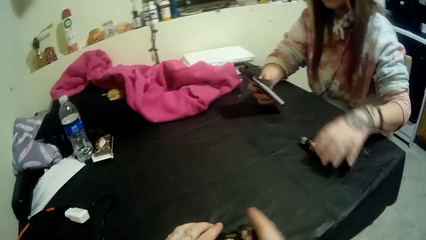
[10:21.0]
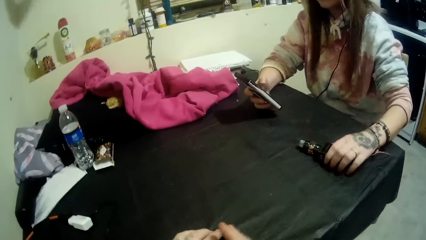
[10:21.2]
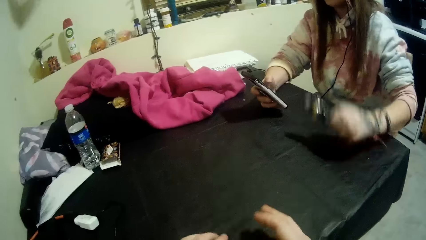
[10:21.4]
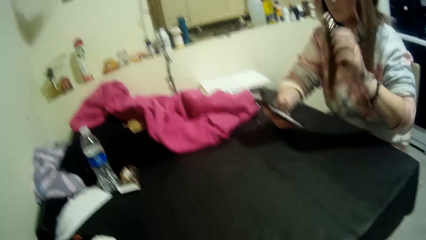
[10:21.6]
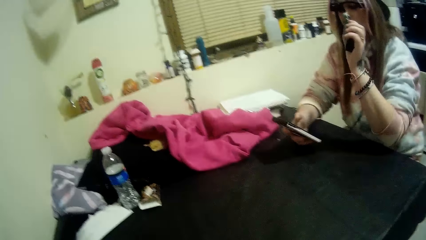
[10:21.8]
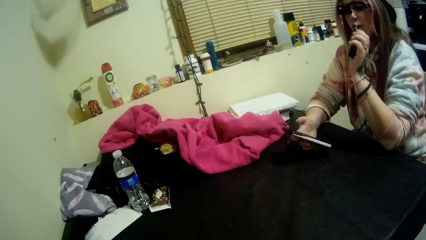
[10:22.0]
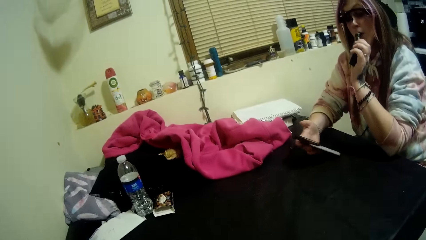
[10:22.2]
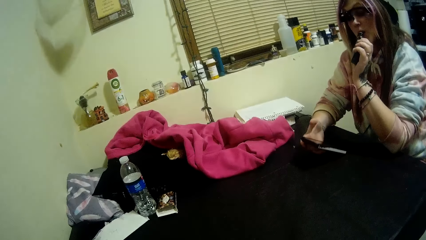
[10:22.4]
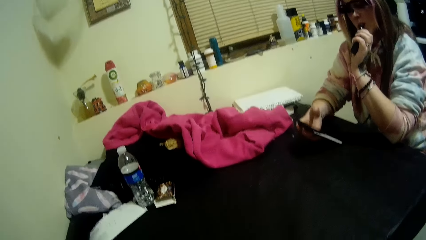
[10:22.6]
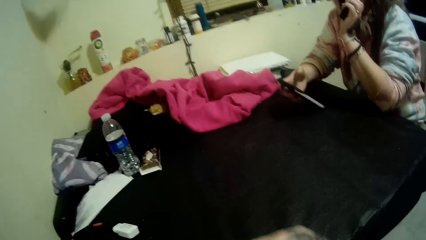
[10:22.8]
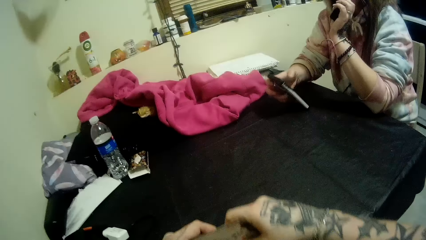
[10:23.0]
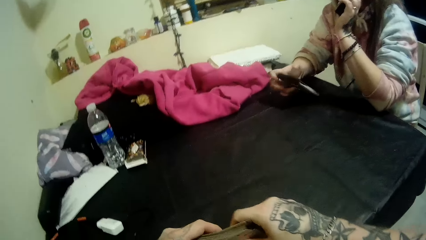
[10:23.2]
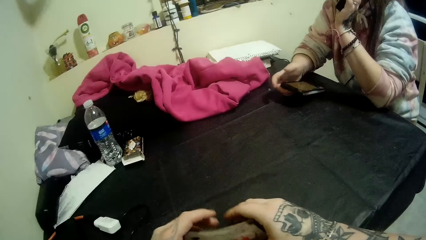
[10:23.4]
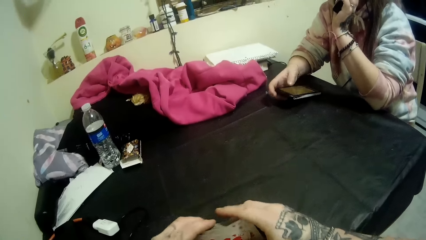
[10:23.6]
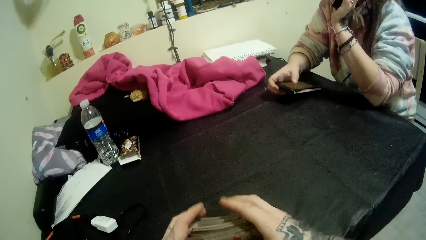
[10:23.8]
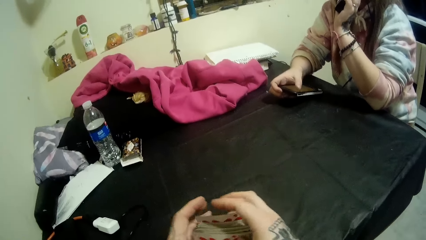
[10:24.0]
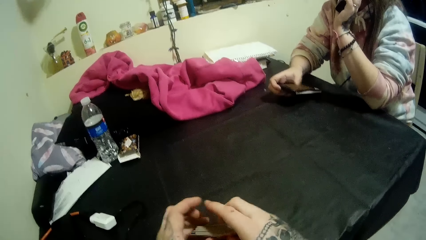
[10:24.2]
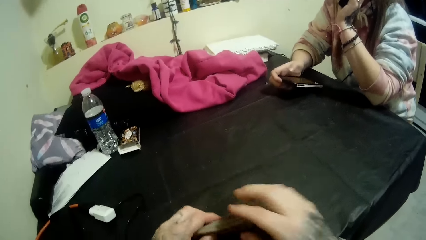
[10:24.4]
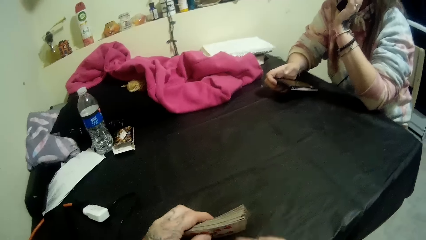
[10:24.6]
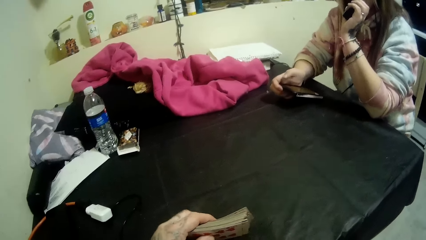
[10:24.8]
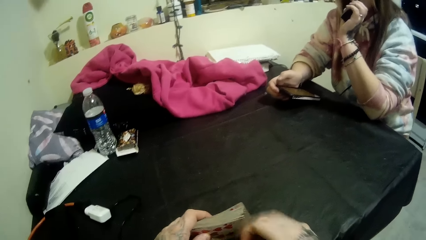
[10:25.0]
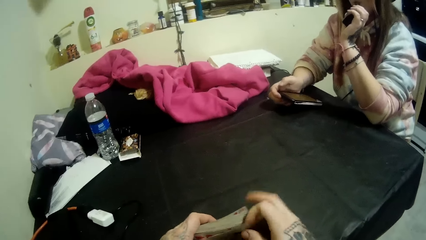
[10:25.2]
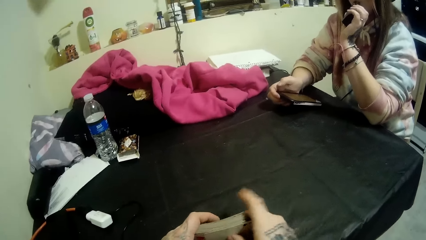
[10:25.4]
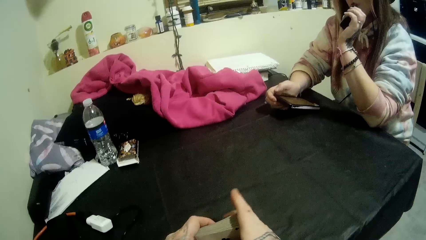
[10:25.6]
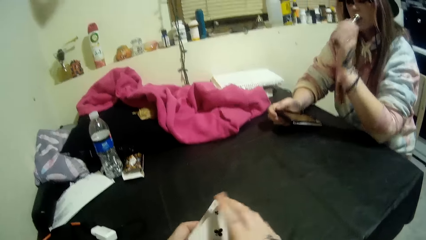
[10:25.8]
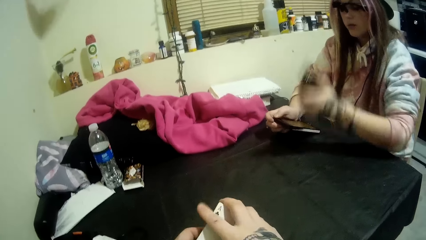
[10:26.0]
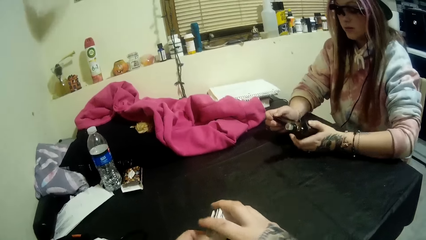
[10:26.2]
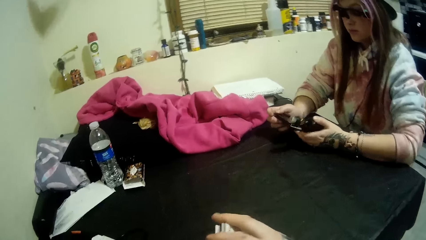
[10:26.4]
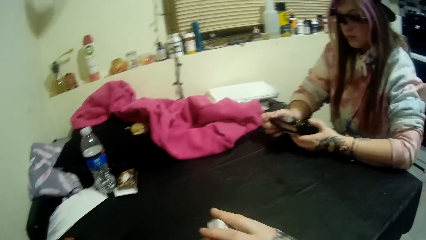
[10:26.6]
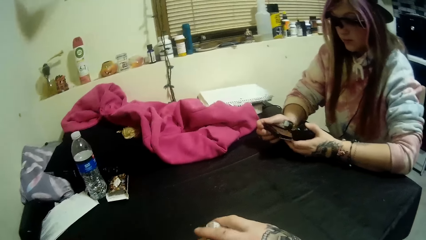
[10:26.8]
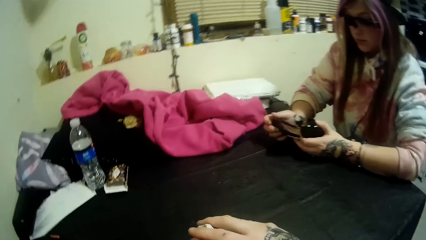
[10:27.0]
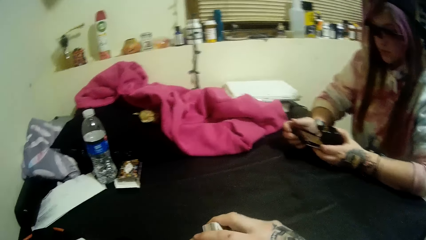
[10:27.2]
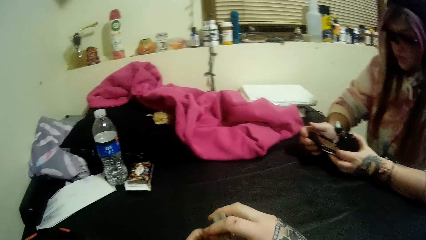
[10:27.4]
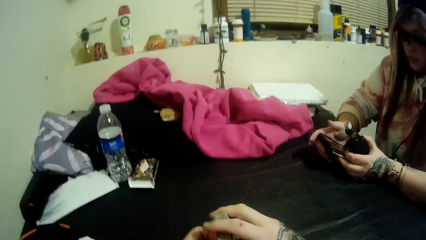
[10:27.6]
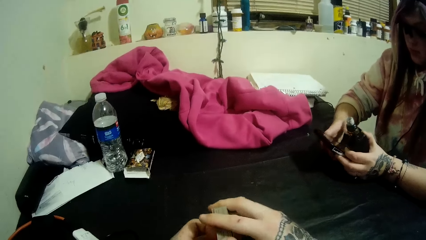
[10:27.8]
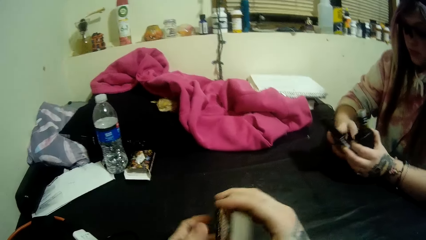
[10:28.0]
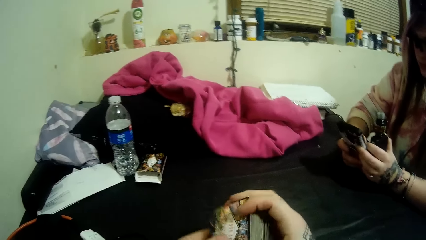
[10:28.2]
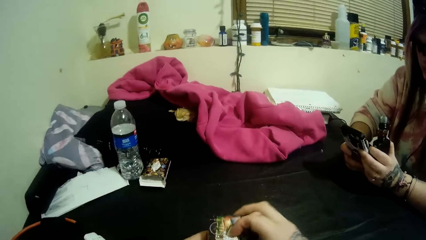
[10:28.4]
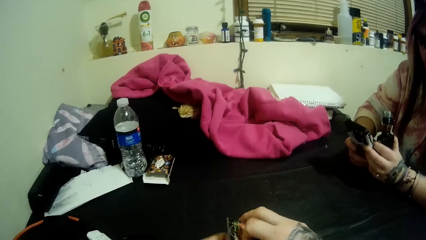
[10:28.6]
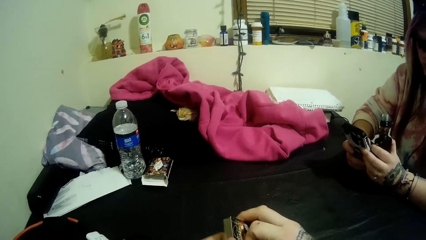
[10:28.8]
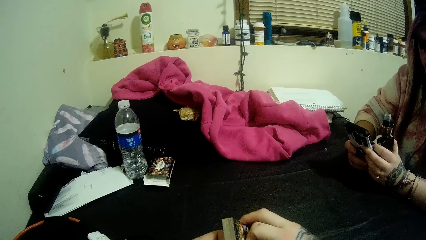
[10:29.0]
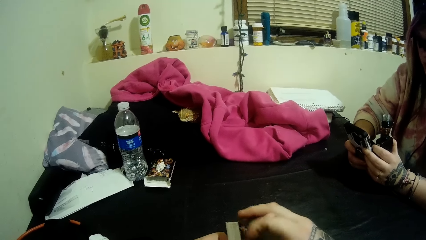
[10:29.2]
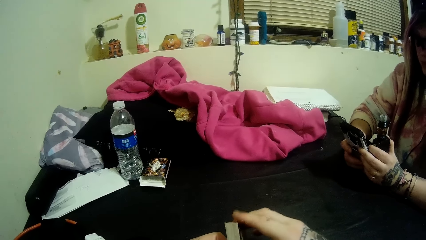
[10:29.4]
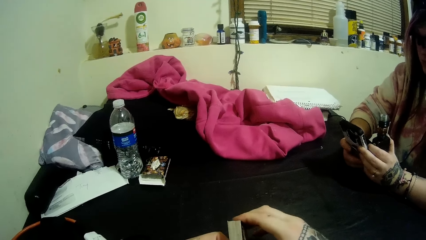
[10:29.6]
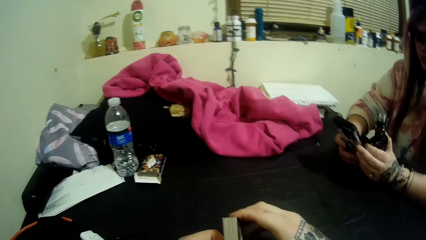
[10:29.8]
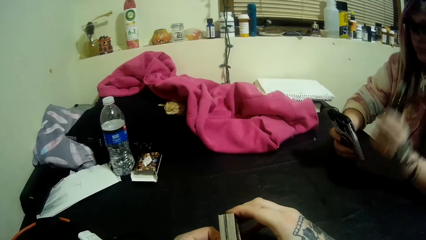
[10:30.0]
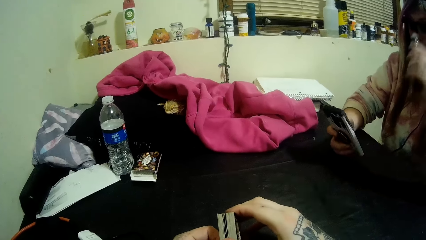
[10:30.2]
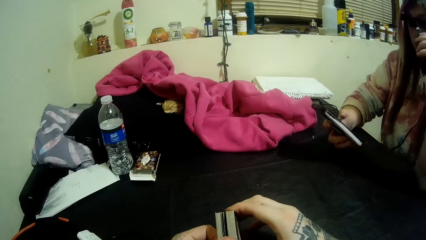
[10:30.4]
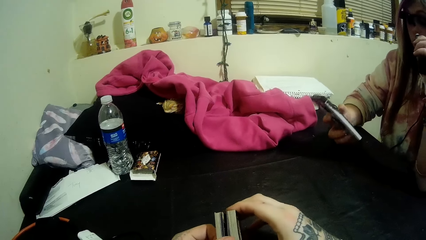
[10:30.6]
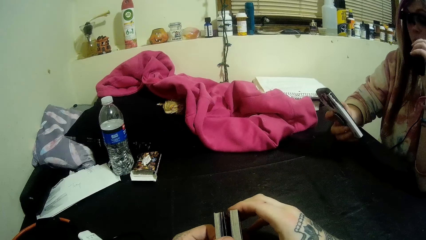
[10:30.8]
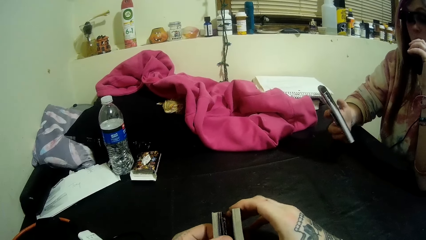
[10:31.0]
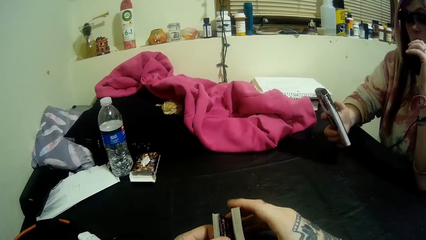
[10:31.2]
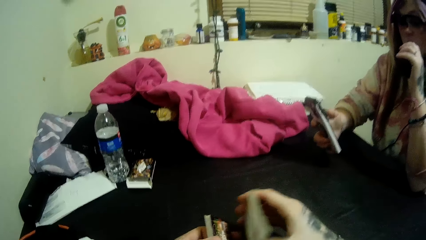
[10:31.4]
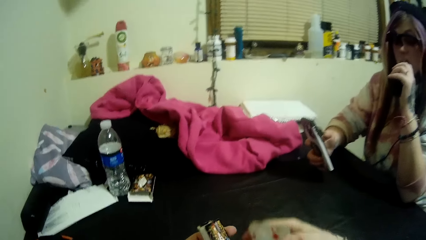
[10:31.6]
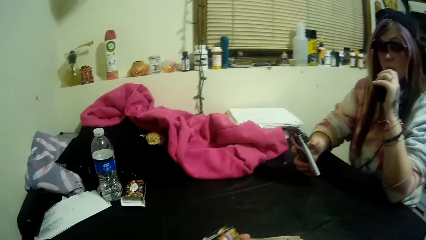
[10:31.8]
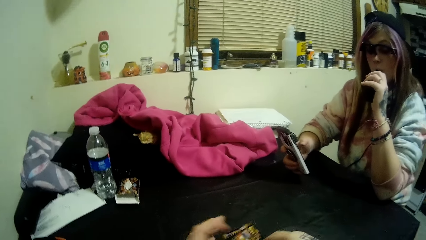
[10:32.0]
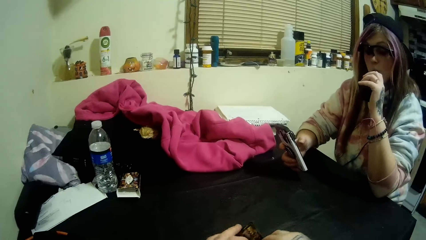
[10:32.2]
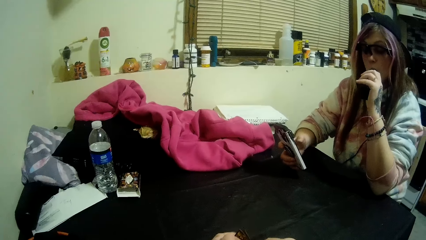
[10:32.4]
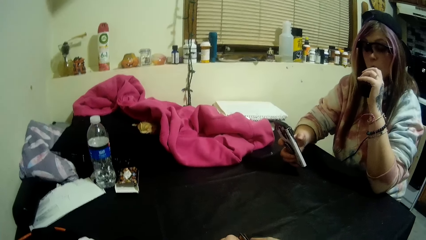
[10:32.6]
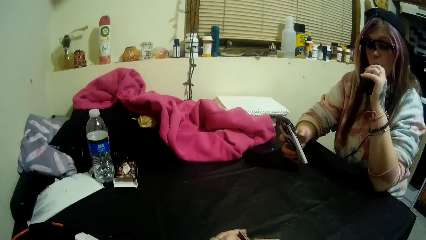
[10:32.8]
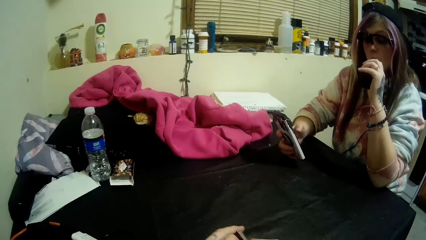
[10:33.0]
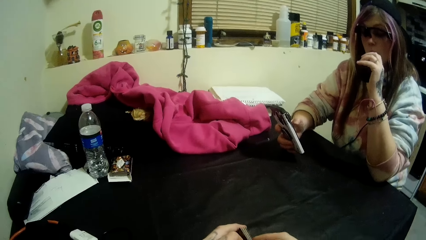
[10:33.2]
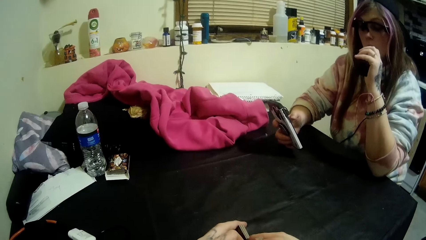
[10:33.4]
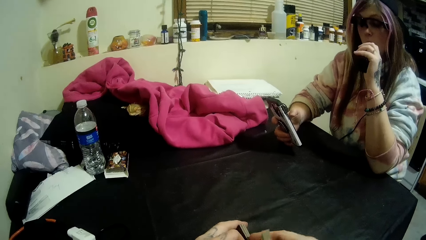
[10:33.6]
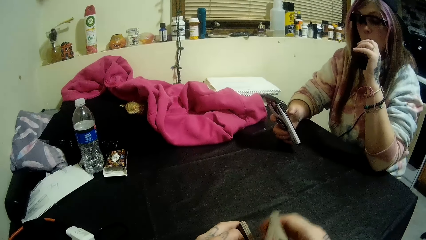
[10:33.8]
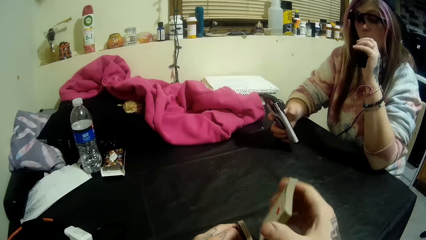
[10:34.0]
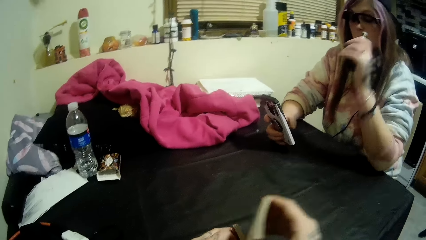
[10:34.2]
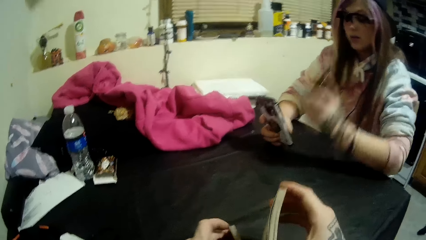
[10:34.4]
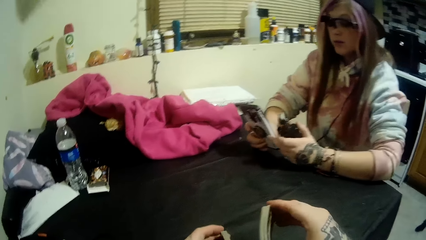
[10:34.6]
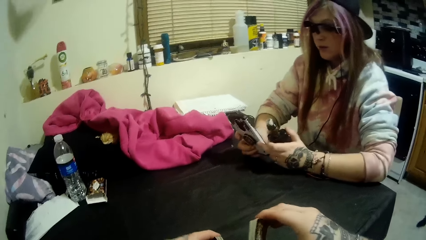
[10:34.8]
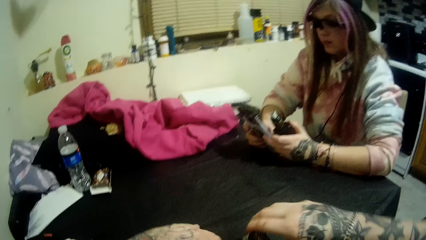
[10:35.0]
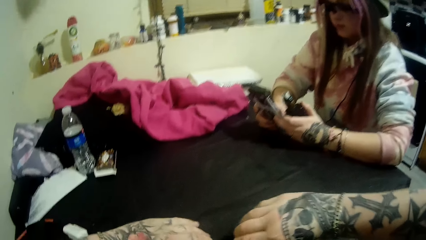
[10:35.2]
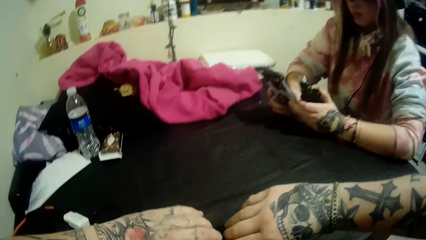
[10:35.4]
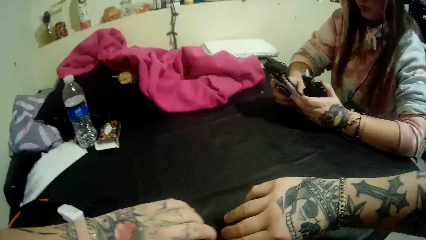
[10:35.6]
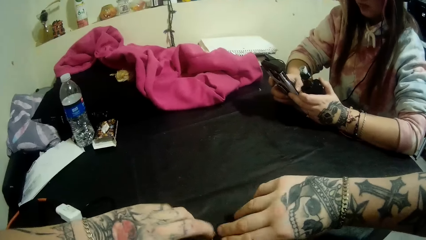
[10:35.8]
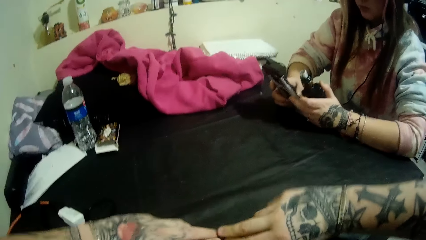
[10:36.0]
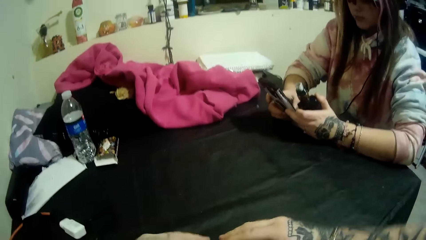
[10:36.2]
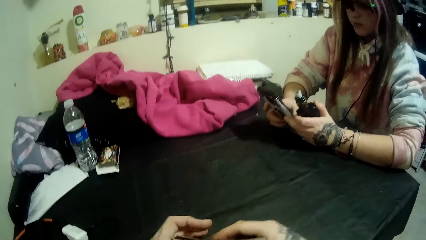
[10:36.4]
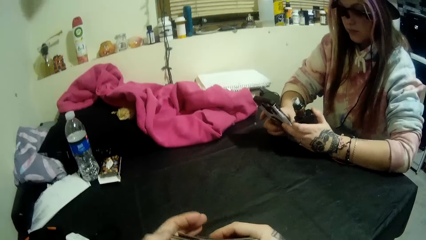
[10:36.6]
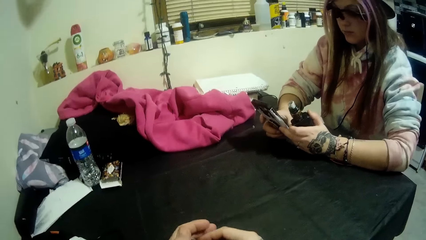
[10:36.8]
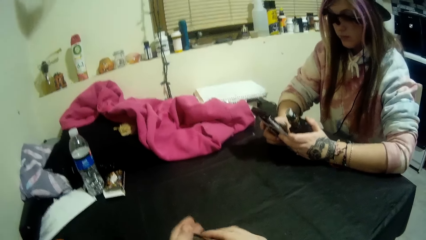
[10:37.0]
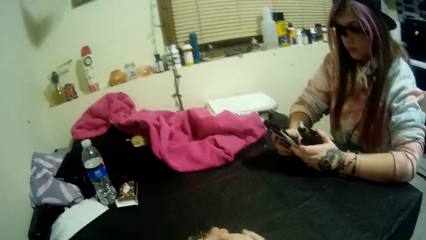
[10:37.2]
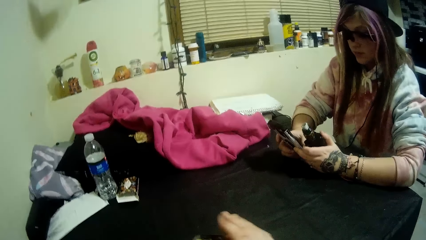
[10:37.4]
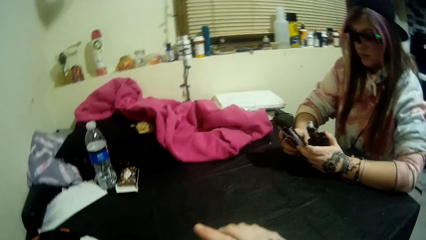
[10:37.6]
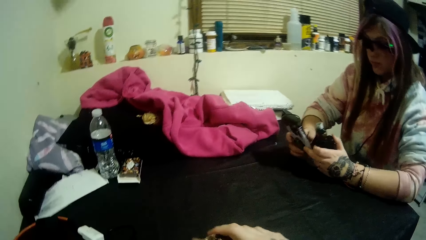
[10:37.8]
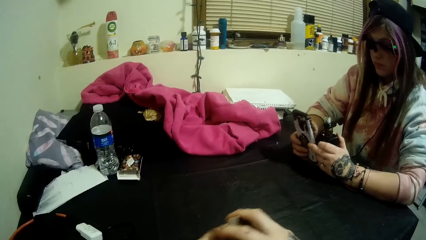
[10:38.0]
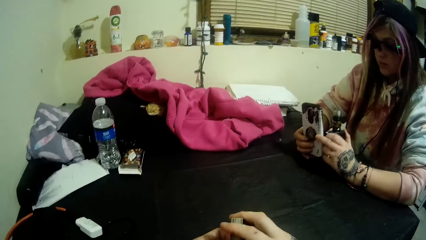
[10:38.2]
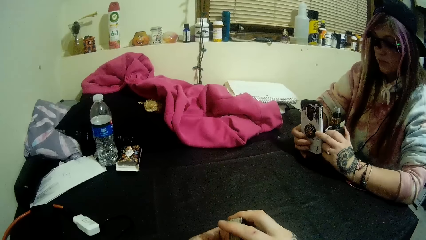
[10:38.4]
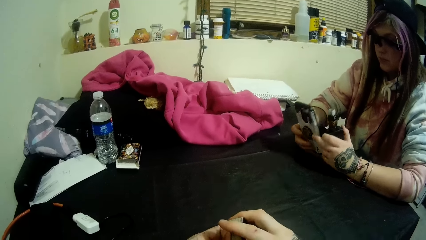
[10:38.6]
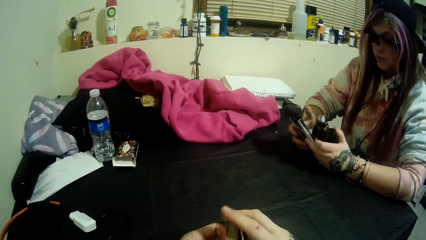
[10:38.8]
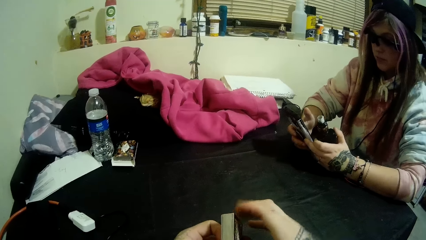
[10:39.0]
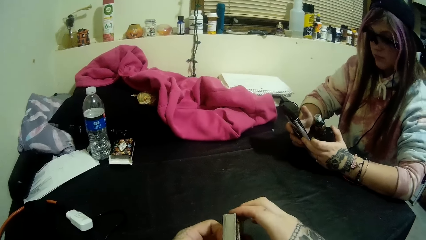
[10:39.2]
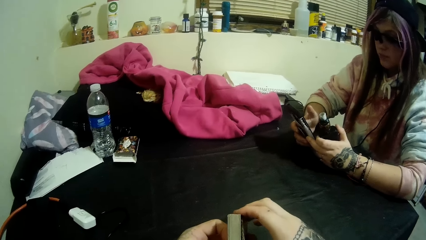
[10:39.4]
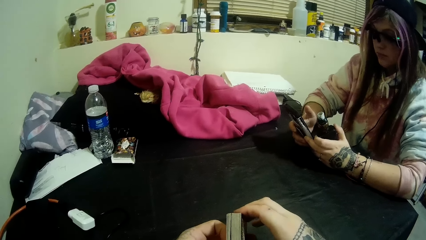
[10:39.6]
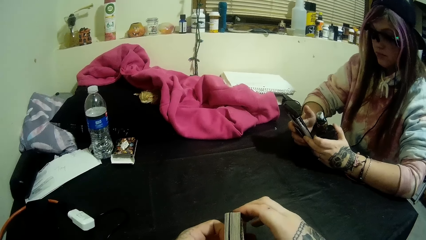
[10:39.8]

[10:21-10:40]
The lady picks a vaping bottle from the table with her left hand. She puts the vaping bottle into her mouth with her left hand. She operates the phone with her right thumb. The camera wearer holds playing cards. The lady removes the vaping bottle from her mouth with her left hand. She holds the phone with both hands. She operates the phone with her right thumb. The camera wearer holds the playing cards again. The lady puts the vaping bottle into her mouth with her left hand. The camera wearer divides the playing cards. The lady removes the vaping bottle from her mouth with her left hand. The camera wearer places the playing cards on a table. The lady holds the phone with both hands.
